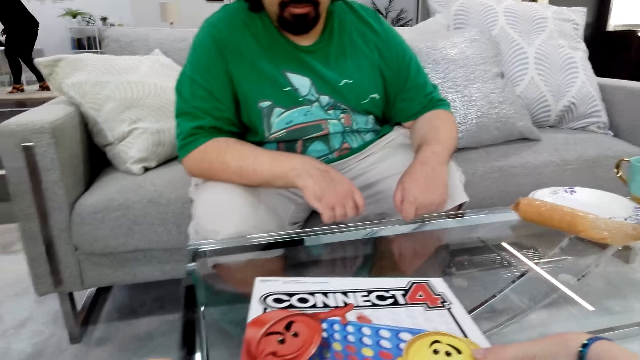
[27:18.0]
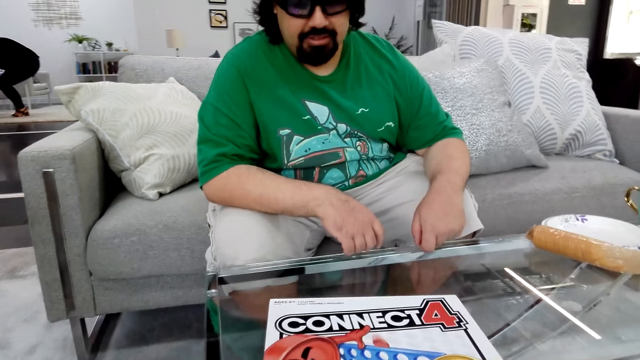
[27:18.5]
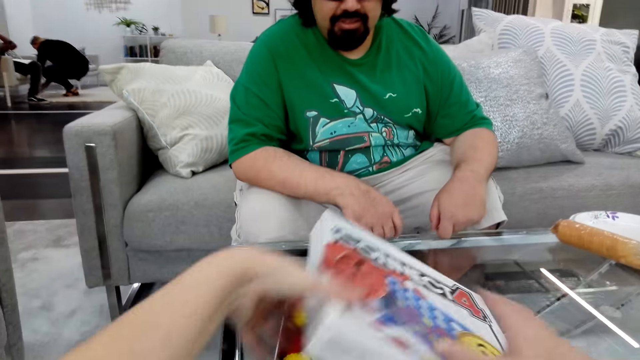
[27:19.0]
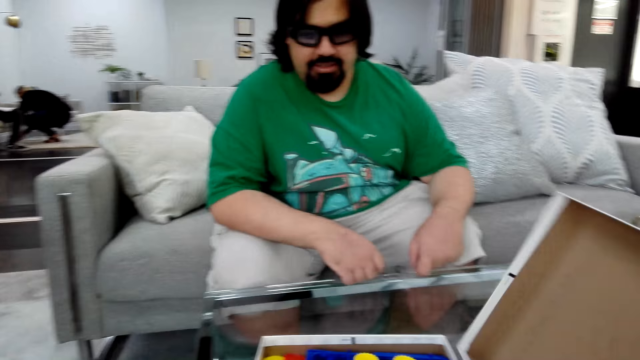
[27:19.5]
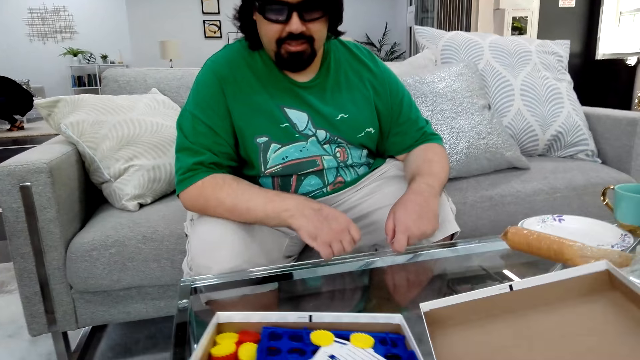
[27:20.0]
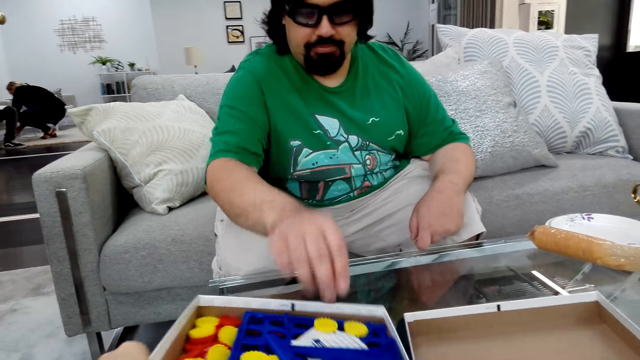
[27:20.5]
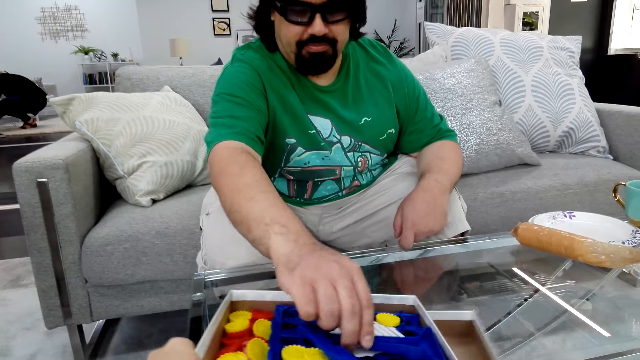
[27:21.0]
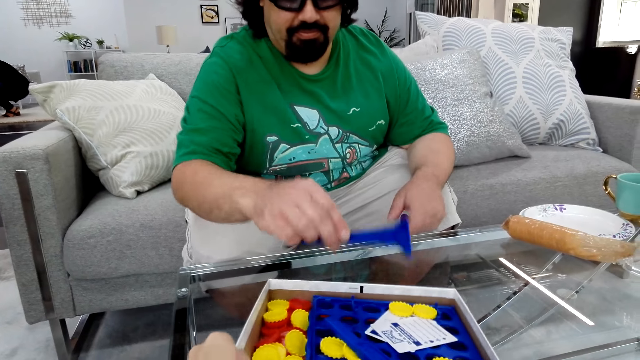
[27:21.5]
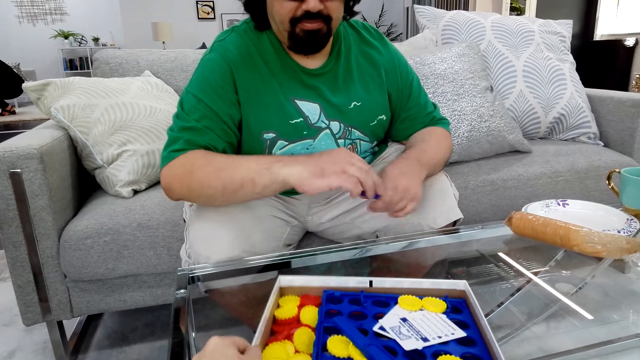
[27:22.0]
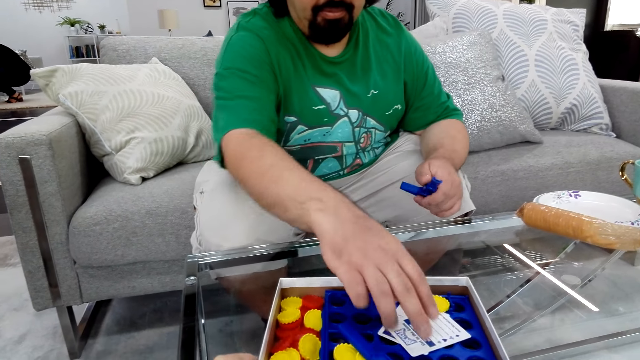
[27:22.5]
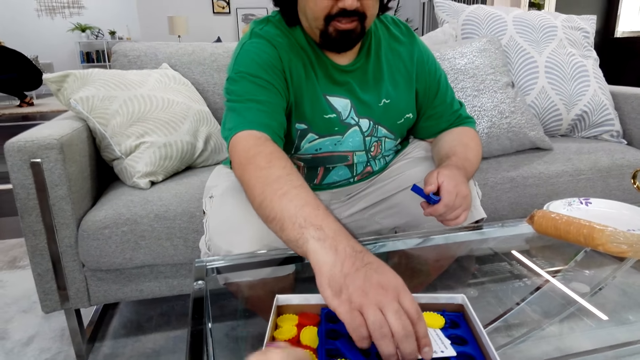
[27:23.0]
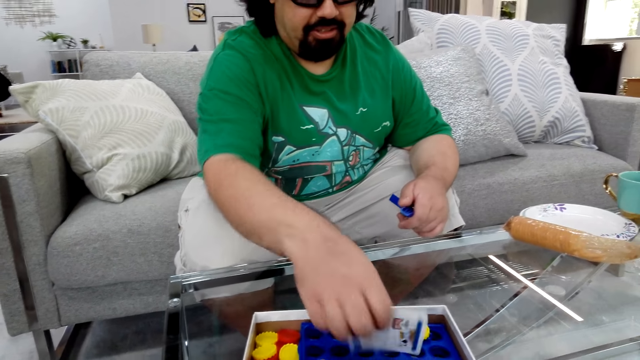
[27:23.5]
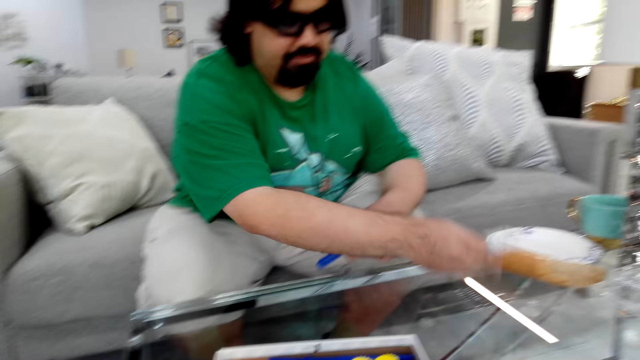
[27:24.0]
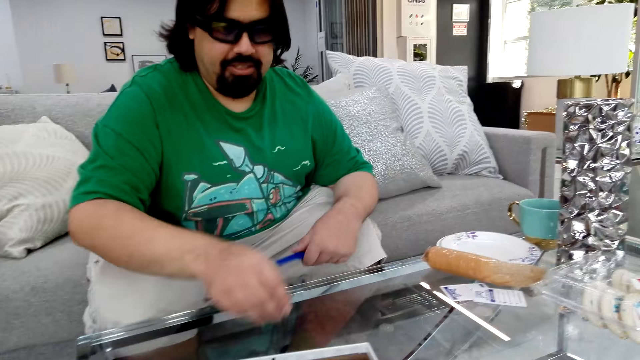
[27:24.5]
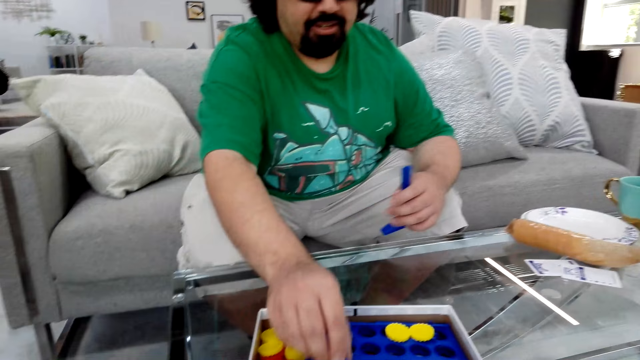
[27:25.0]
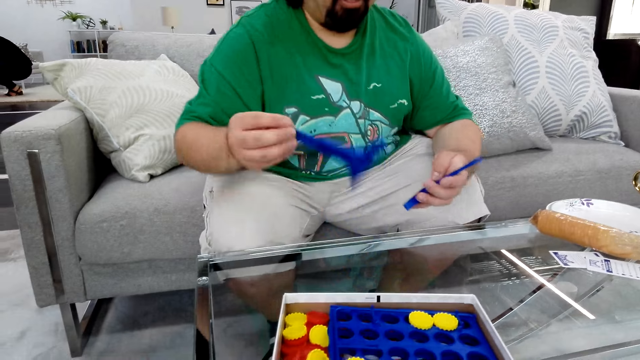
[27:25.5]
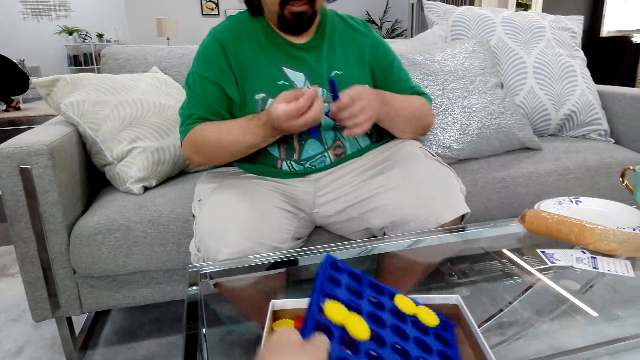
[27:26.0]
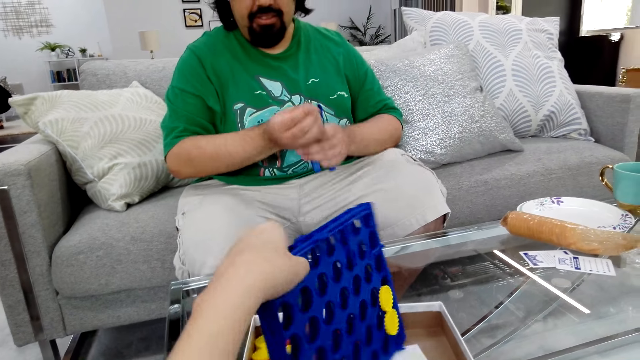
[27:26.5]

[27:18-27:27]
The camera wearer holds a box of Connect board game. They open the box of Connect board game. A man picks up a part of the board game stand. The man holds the part of the board game stand.

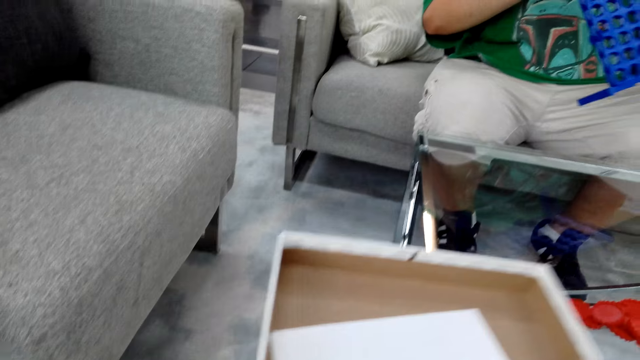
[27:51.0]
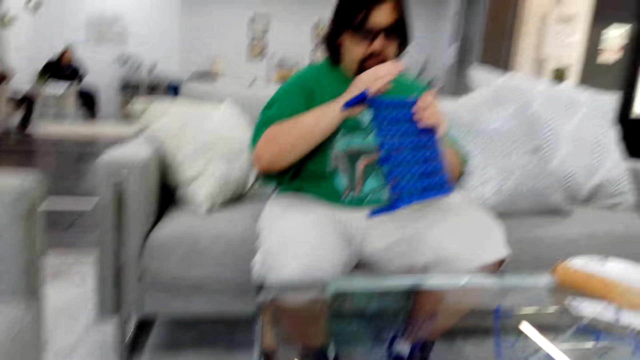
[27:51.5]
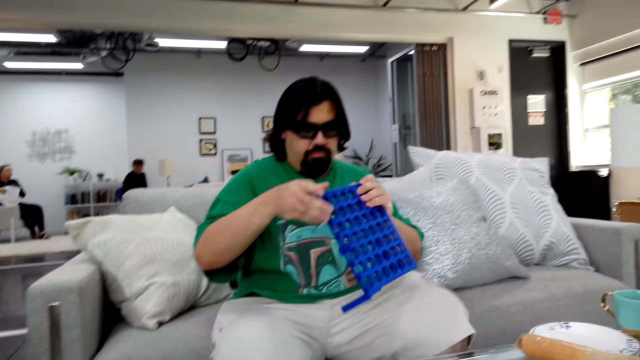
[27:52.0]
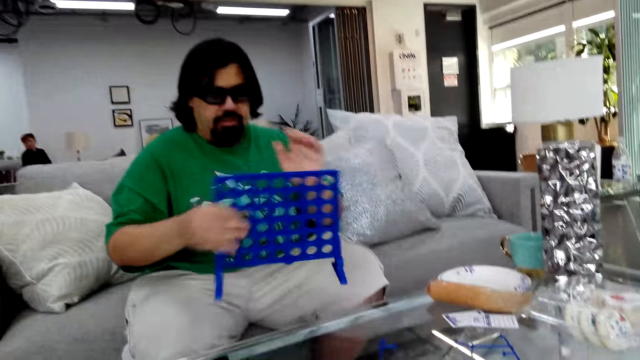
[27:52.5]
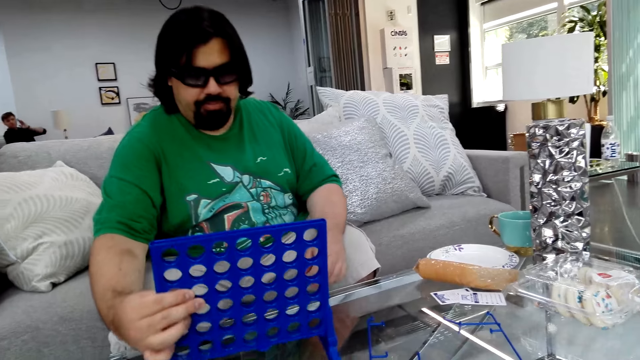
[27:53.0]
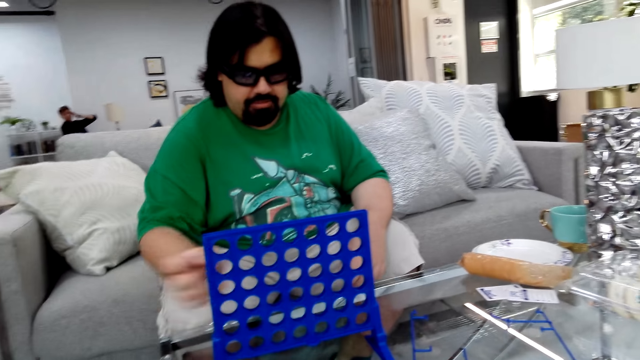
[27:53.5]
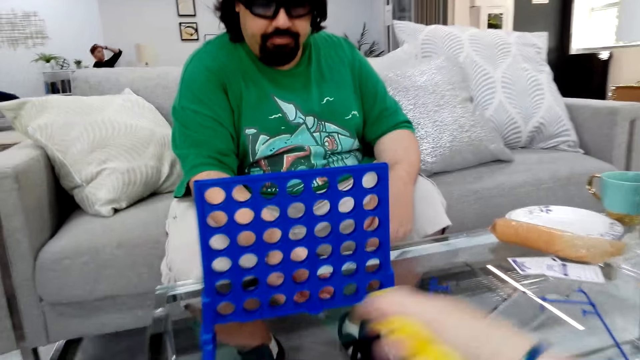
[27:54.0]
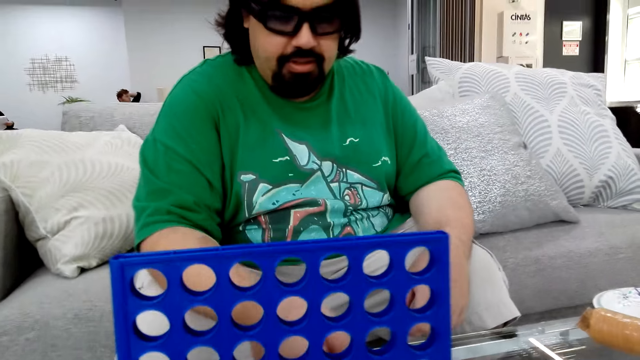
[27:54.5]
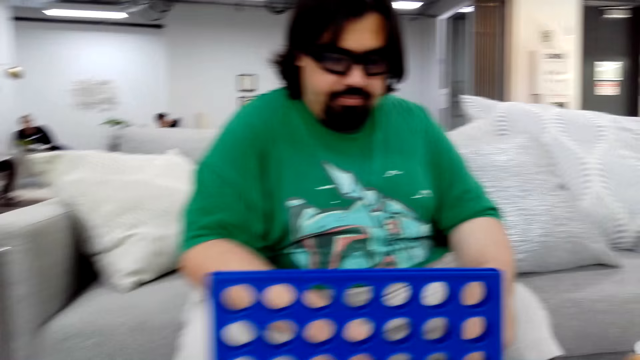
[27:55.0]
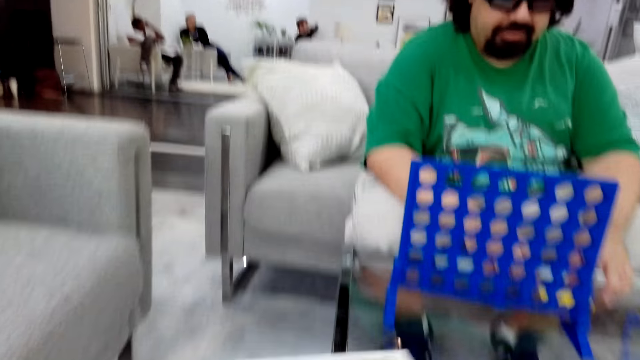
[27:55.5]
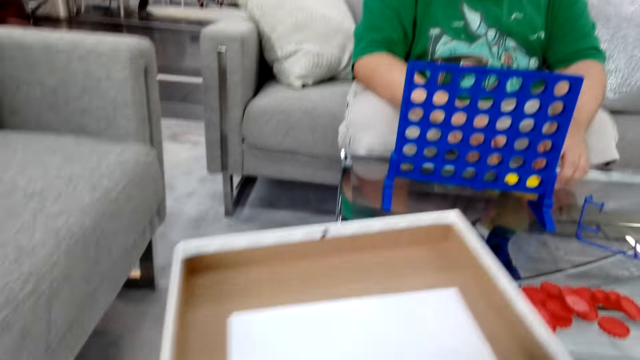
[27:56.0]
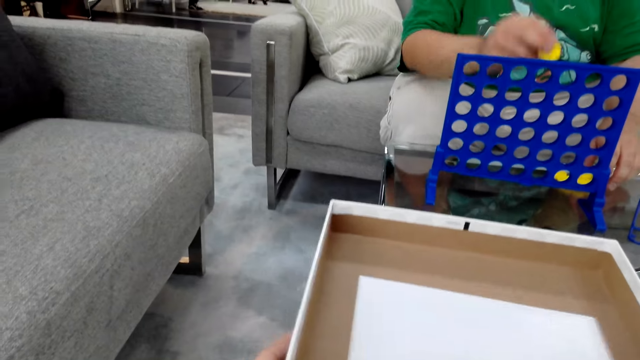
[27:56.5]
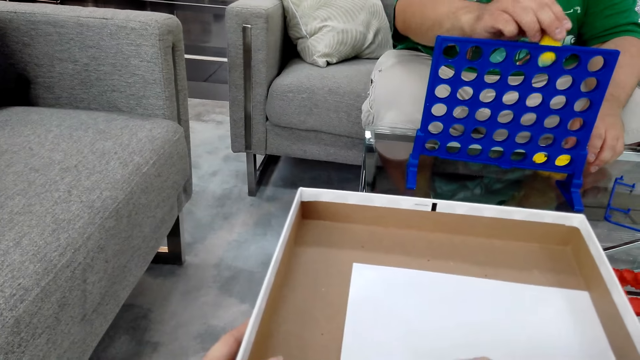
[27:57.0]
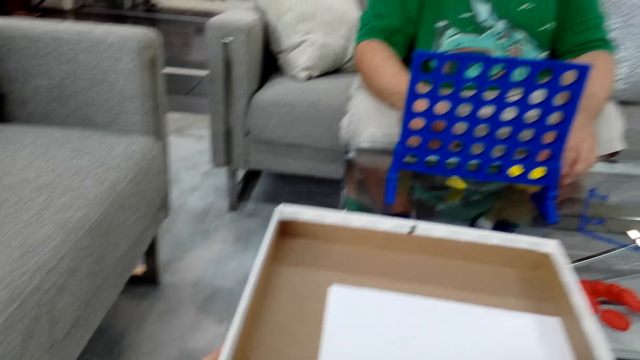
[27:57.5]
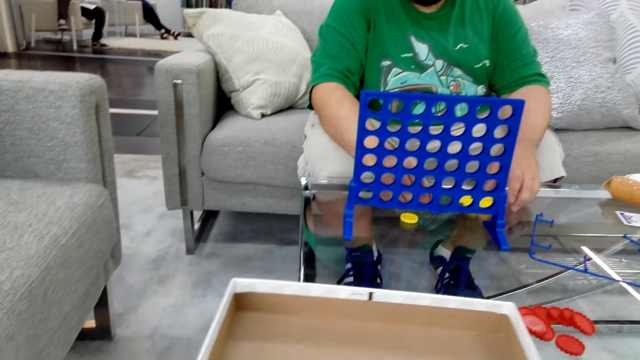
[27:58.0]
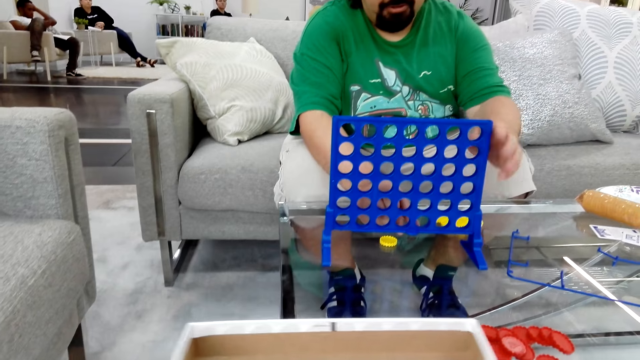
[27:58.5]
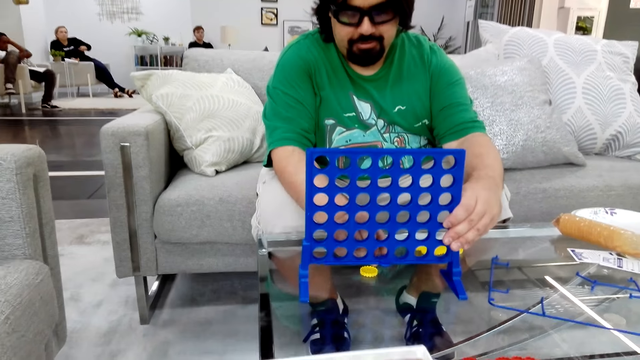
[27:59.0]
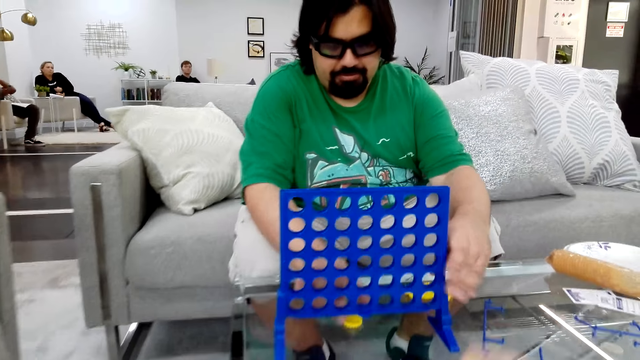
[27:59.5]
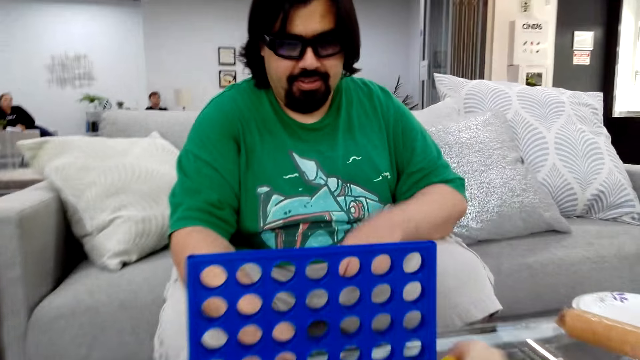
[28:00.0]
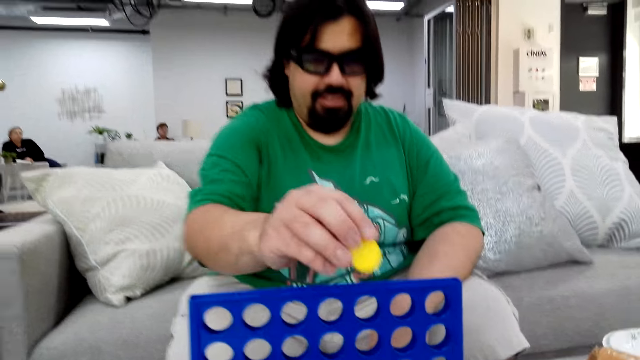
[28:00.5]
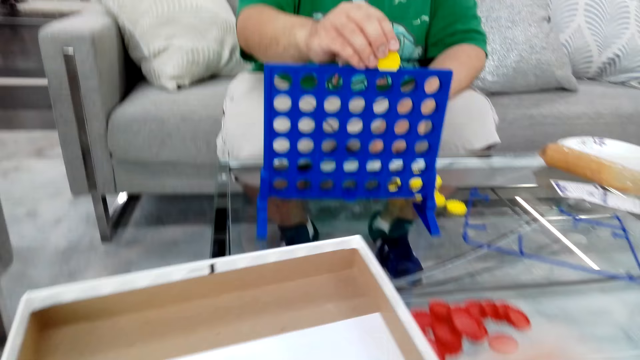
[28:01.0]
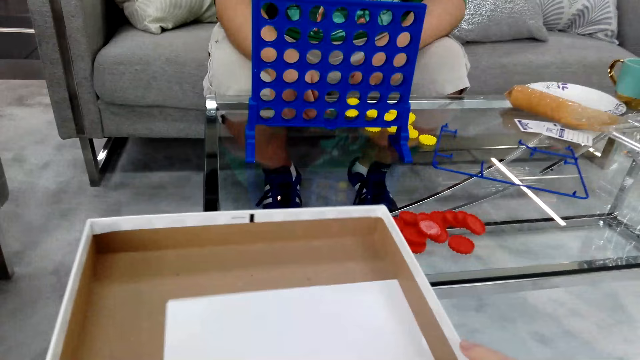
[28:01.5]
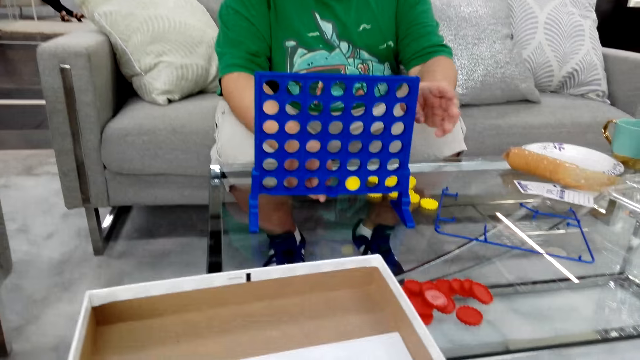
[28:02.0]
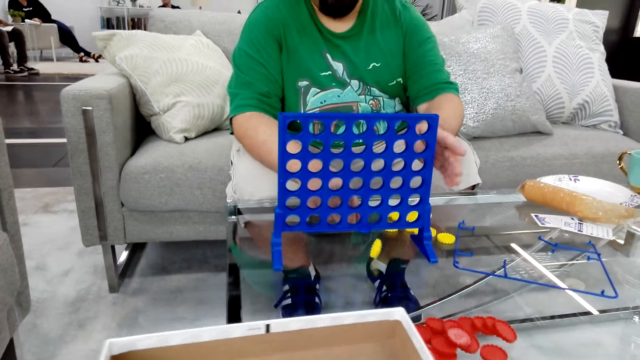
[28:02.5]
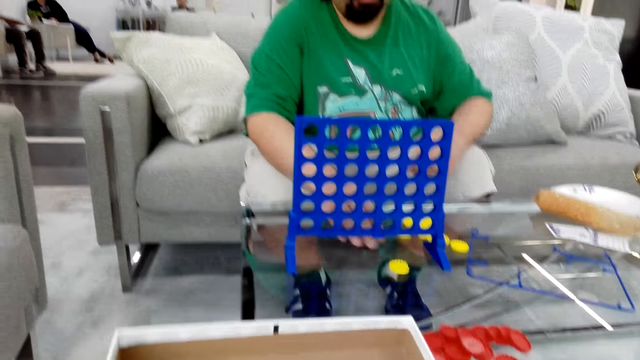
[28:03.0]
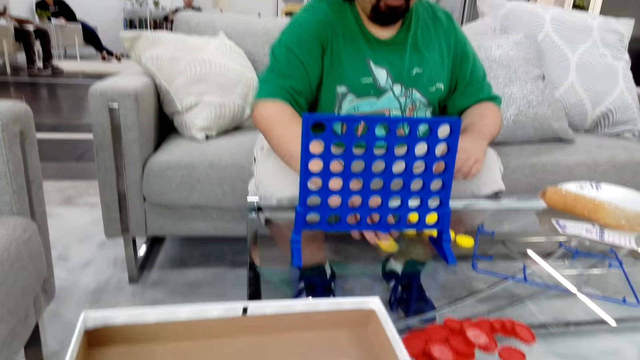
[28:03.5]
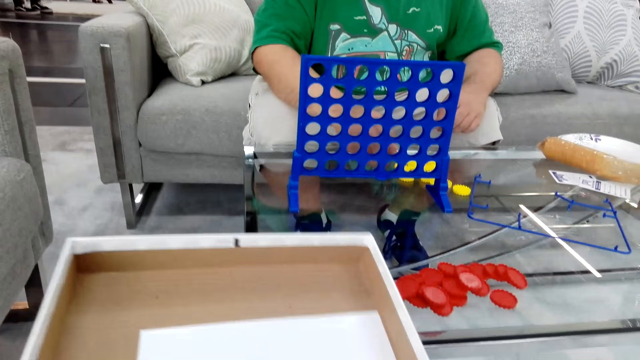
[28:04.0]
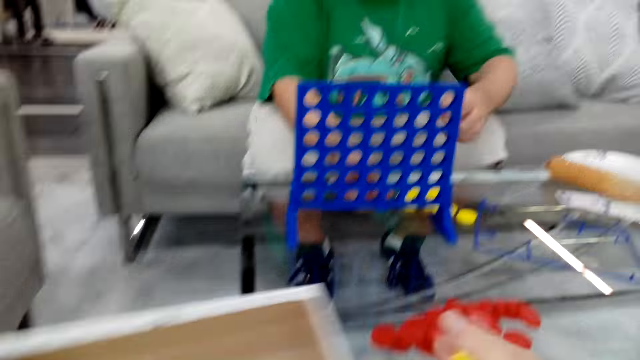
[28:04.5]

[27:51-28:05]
A man puts the Connect game board stand on the table. The camera wearer puts game chips on the table. They hold a box. The man drops the poker chips in the Connect board game stand. The camera wearer puts the game chips on the table.
